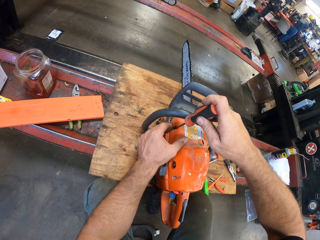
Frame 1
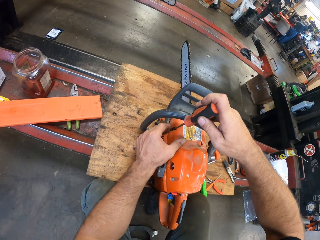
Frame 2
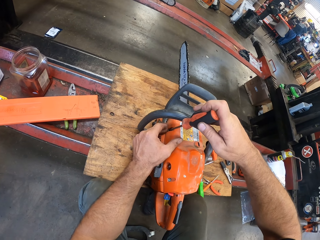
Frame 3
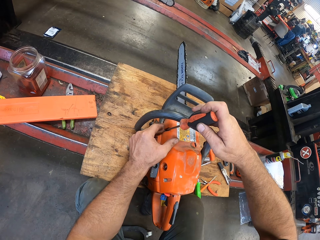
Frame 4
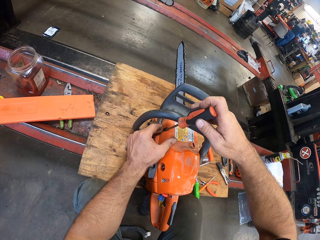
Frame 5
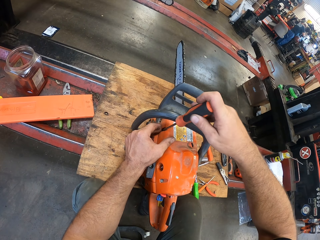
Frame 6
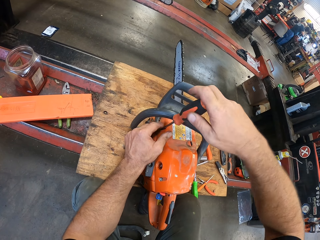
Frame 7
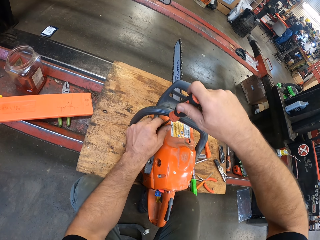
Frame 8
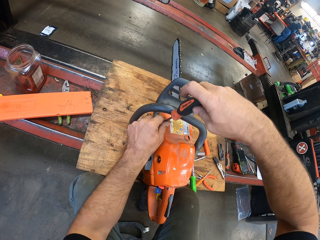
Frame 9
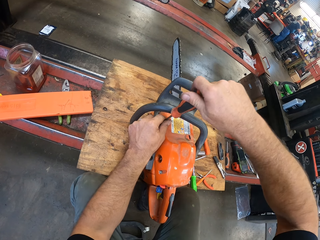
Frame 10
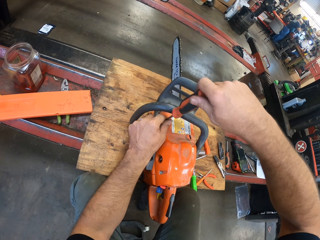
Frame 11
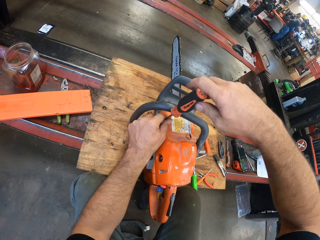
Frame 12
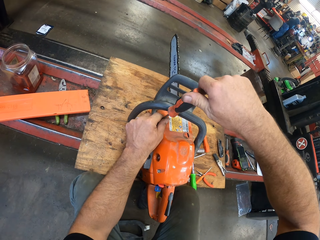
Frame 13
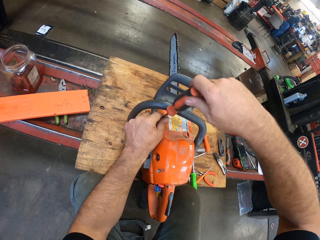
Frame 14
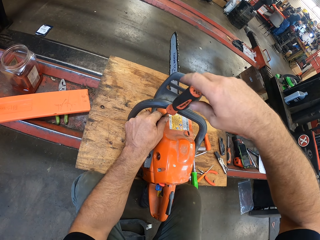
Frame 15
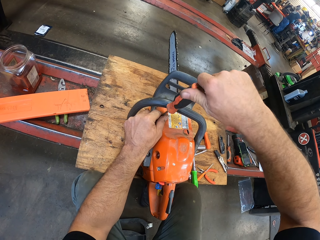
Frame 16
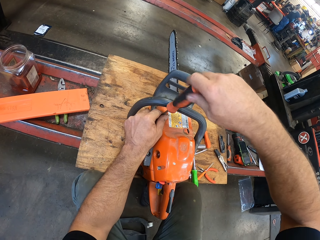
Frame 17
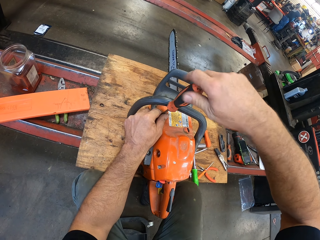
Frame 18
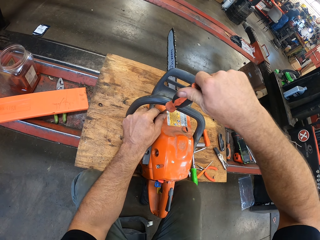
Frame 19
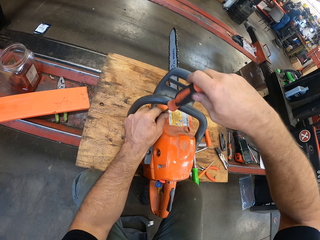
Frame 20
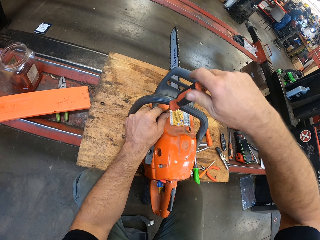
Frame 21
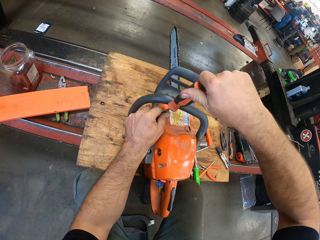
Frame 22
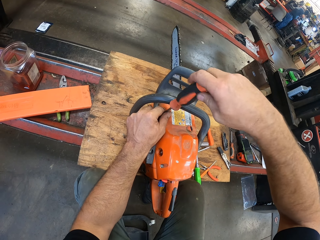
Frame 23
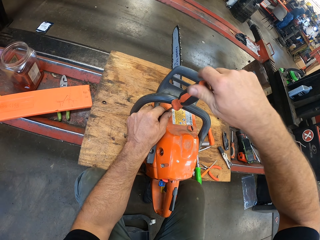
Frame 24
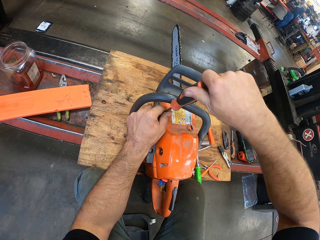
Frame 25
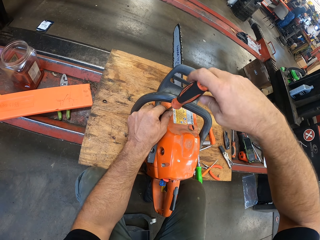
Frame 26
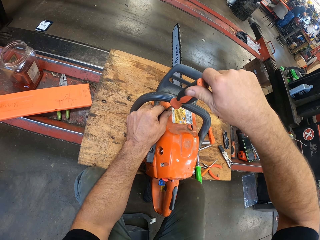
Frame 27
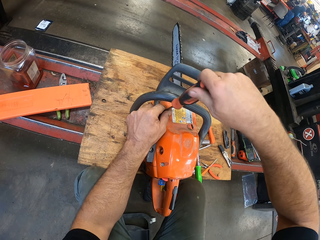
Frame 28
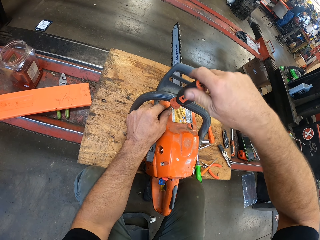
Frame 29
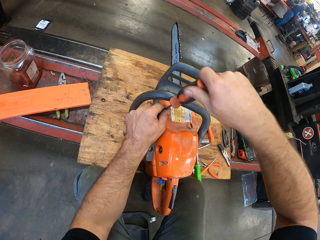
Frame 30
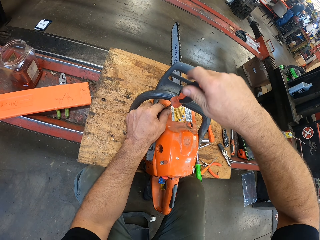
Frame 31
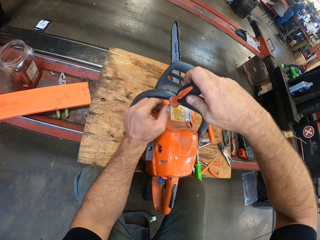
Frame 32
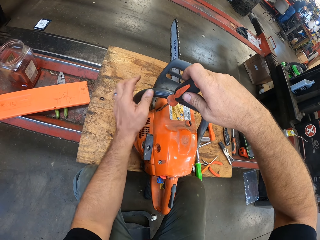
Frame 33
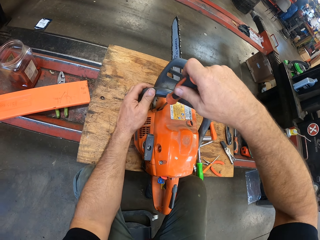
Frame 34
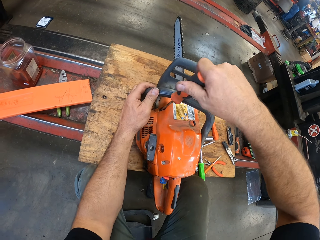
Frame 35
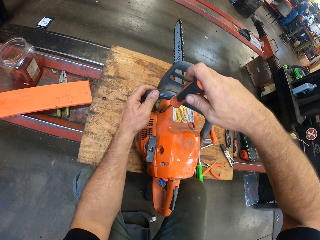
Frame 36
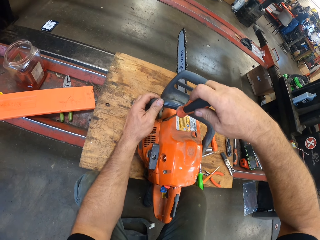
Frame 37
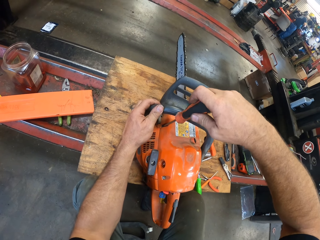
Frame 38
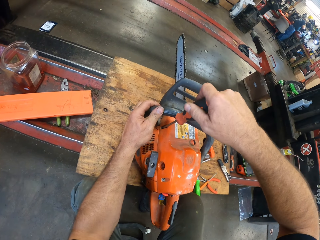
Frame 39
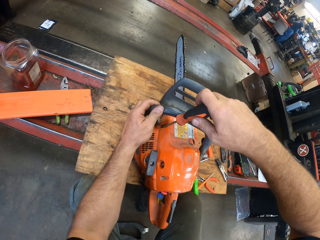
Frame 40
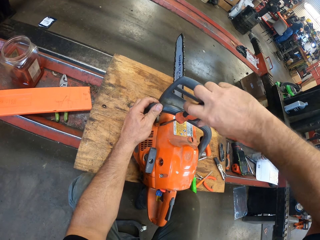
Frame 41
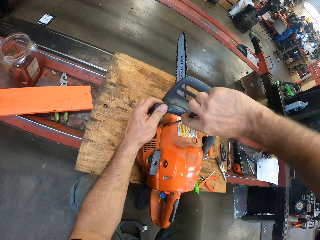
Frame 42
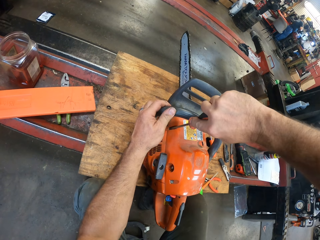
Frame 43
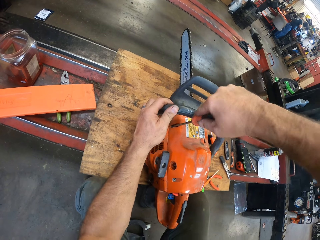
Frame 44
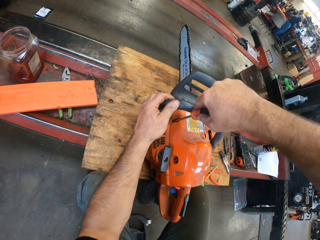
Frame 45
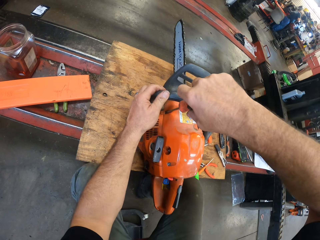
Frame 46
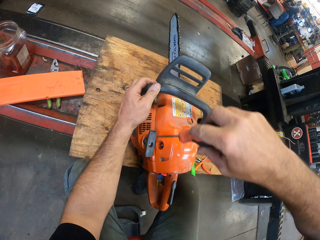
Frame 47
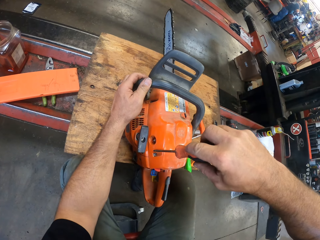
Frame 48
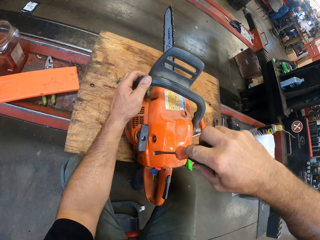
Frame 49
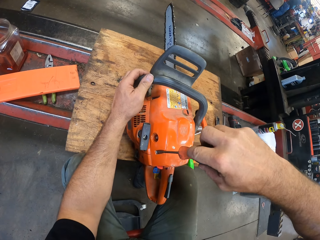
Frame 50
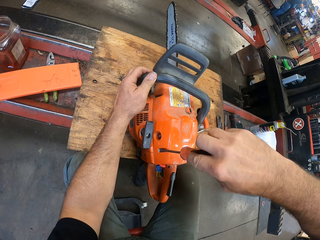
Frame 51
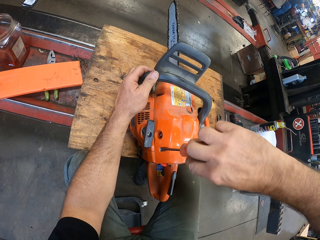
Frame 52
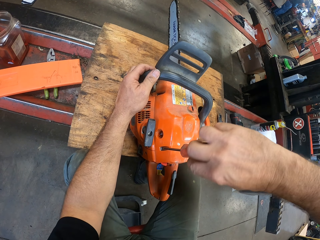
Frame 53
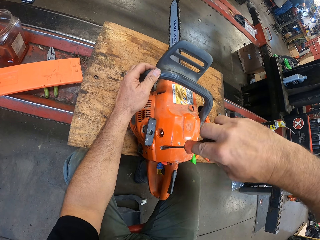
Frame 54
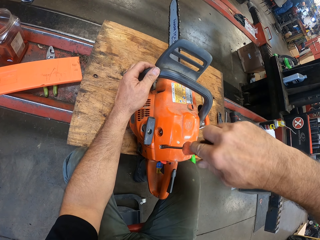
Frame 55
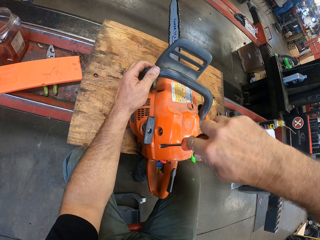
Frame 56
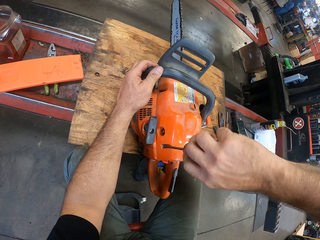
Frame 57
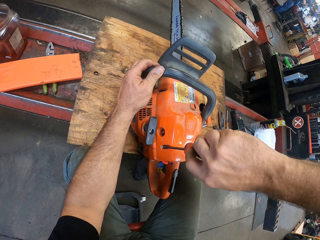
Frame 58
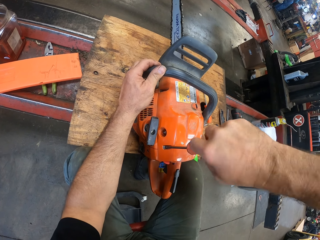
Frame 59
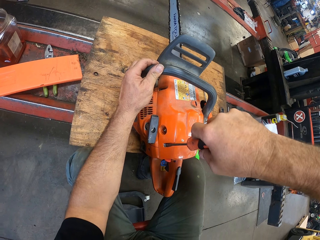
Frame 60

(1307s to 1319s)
The camera wearer screws another bolt on the gas powered chain saw with the screwdriver in both hands. He holds the gas powered chain saw handle with his left hand. He tightens the second bolt on the gas powered chain saw with the screwdriver in his right hand.

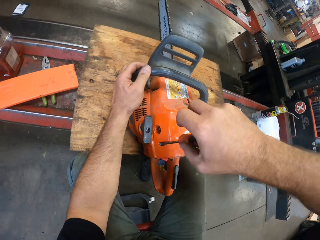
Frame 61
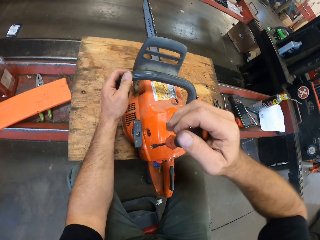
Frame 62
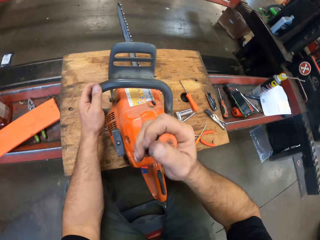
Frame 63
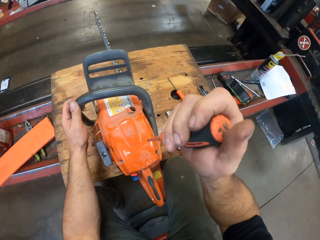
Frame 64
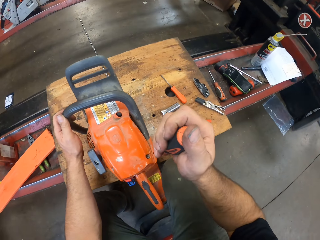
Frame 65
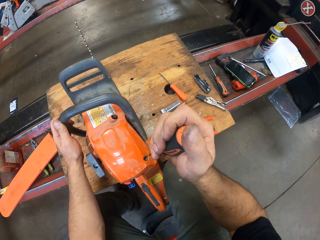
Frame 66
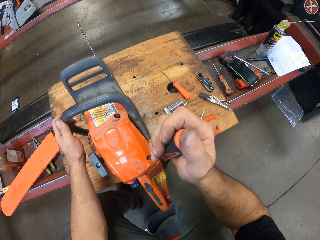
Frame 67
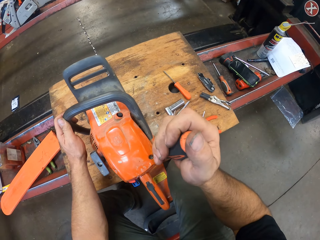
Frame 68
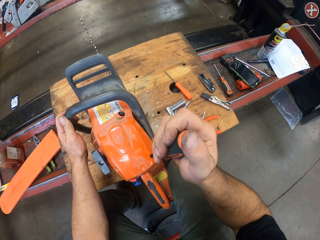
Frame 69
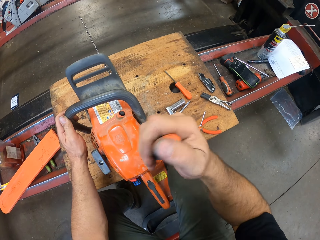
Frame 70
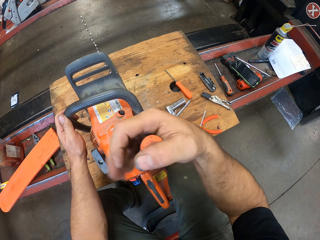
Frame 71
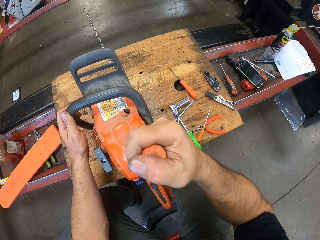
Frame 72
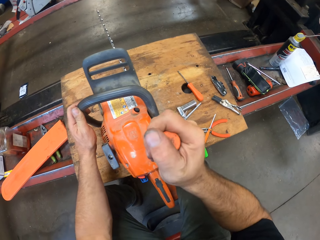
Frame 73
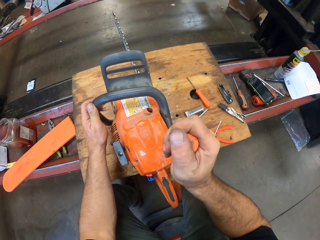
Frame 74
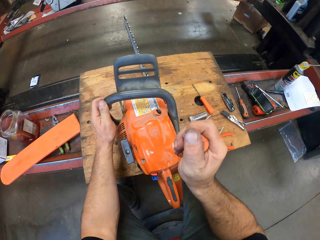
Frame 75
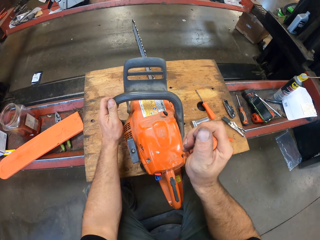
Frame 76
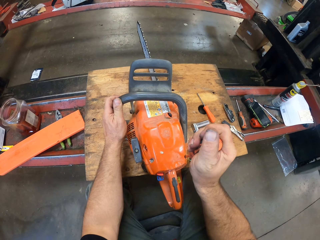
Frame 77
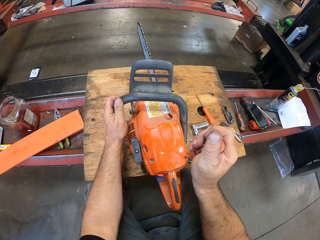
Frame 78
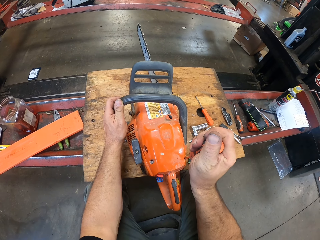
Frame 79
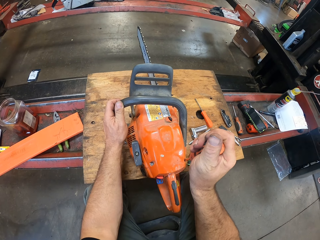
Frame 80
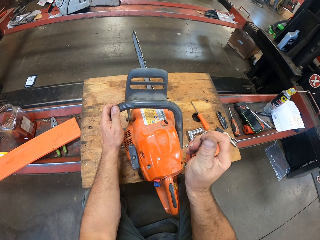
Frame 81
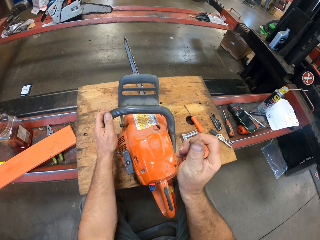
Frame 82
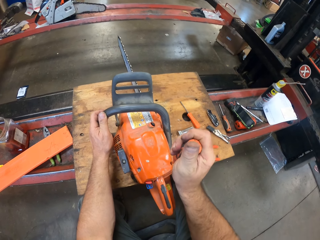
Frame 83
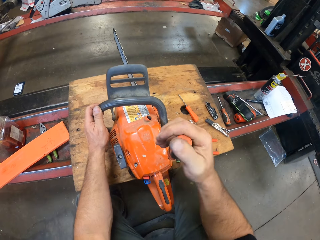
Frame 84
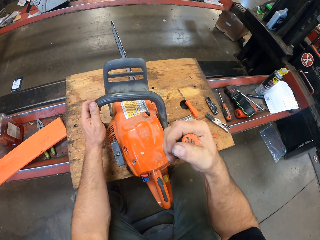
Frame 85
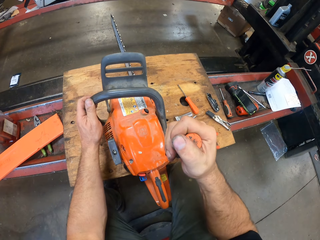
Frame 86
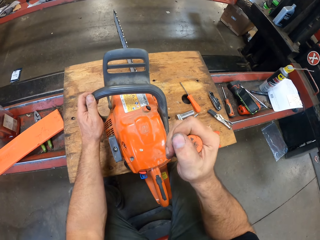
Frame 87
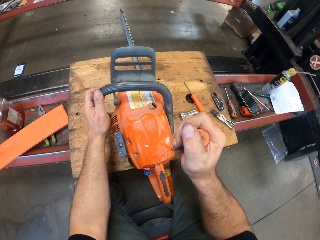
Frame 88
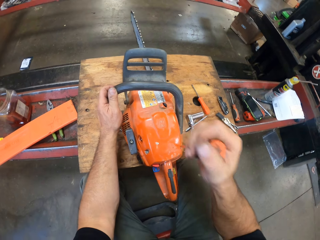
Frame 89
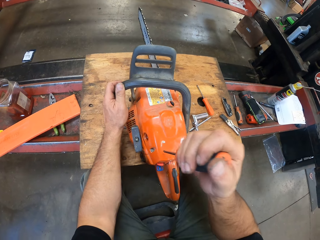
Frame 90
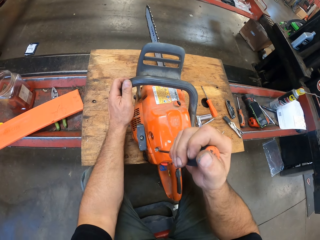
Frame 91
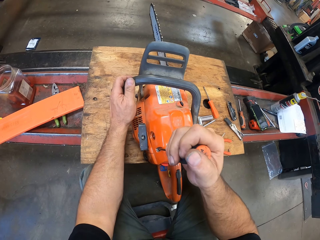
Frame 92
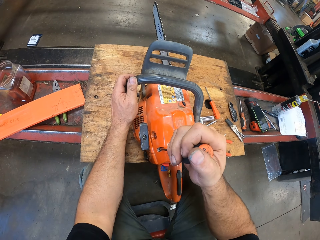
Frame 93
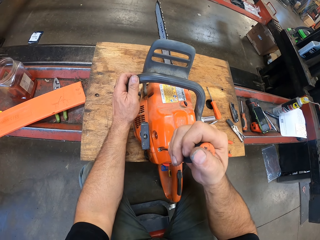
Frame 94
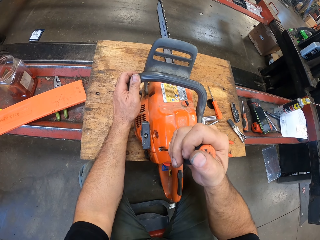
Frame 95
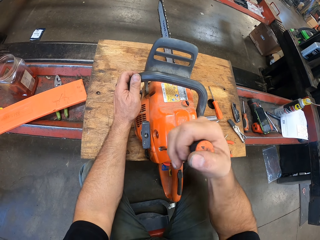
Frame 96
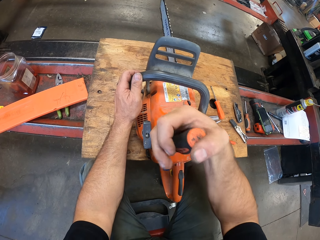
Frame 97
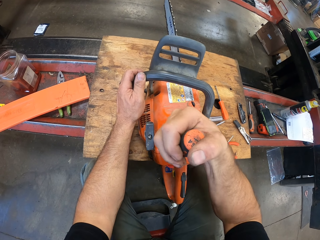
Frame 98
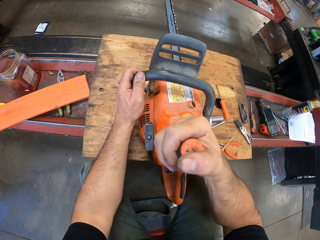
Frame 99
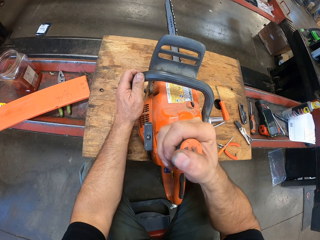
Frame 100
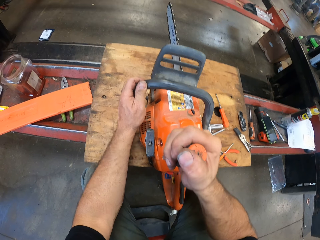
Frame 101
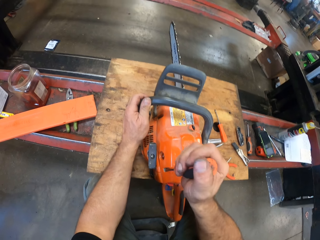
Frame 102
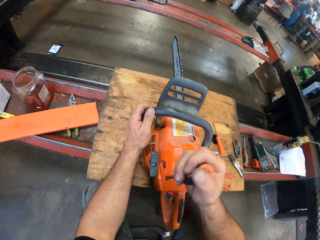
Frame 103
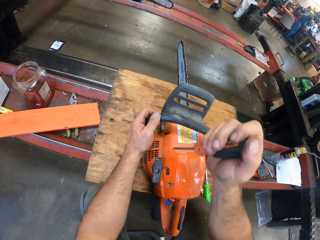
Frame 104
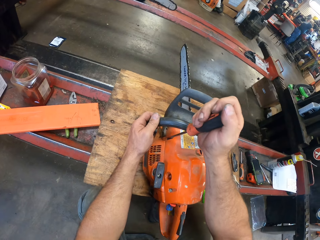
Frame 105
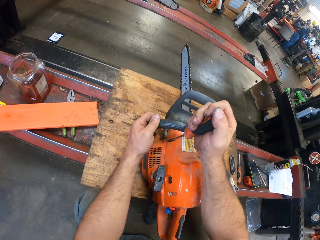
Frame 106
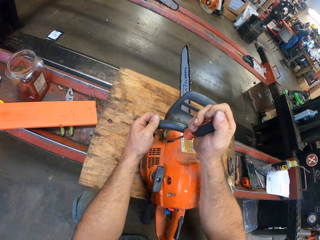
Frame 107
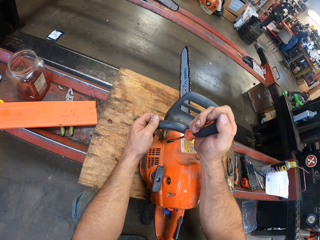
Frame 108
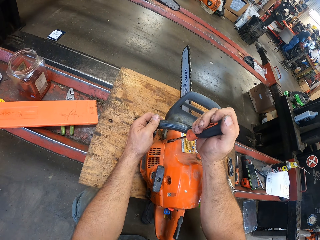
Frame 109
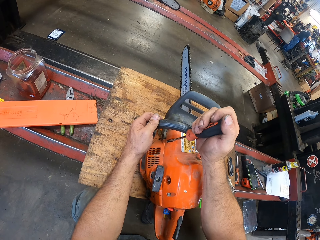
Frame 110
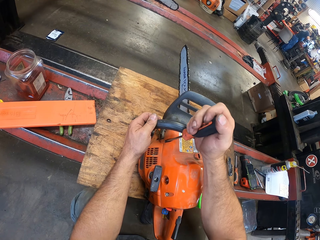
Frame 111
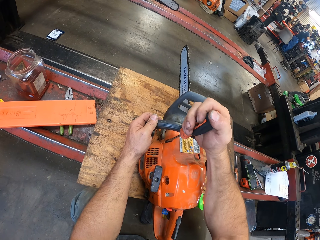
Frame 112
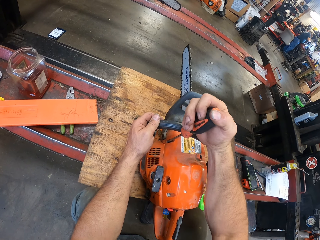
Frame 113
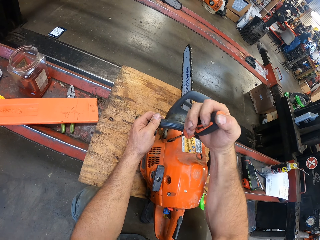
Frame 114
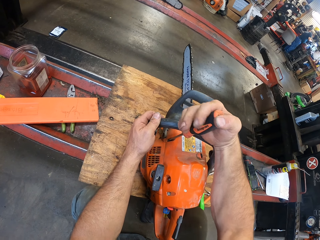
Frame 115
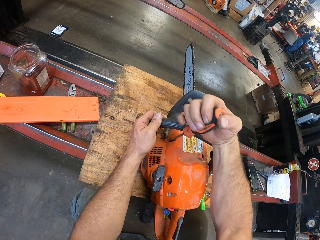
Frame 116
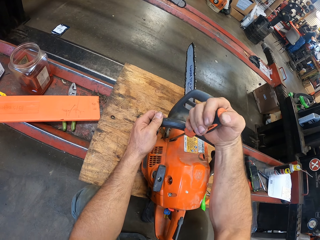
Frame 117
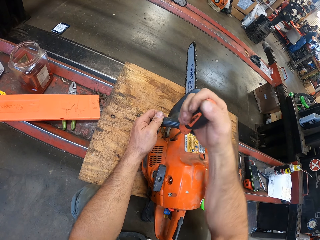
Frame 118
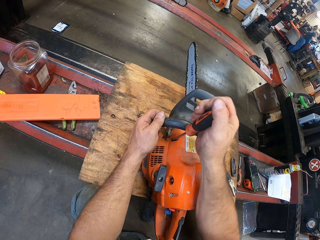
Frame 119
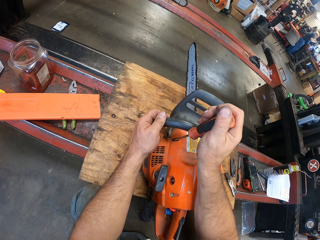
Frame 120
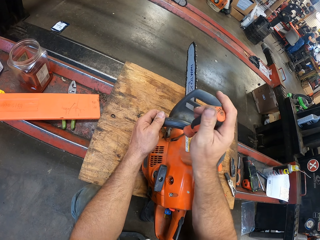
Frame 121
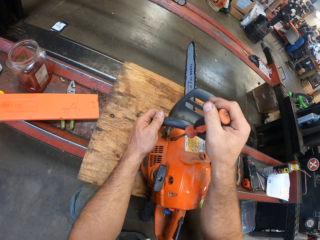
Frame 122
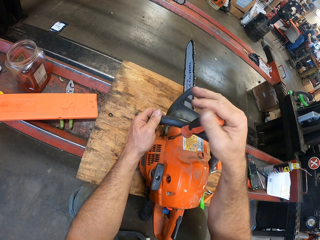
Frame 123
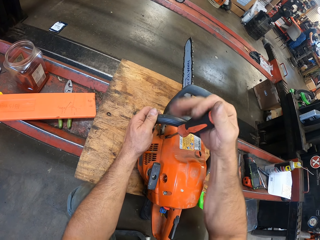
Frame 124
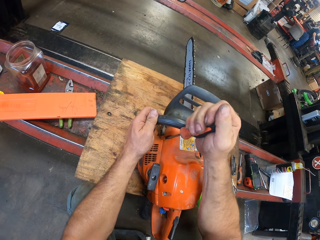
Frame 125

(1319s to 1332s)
The camera wearer tightens the first bolt on the gas powered chain saw with the screwdriver in his right hand. He tightens the second bolt on the gas powered chain saw with the screwdriver in his right hand. He tightens the third bolt on the gas powered chain saw with the screwdriver in his right hand.
